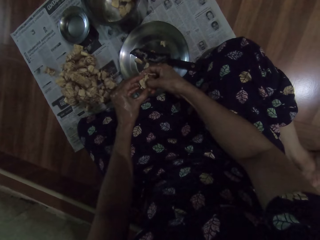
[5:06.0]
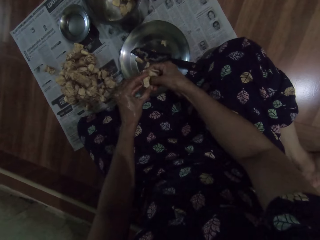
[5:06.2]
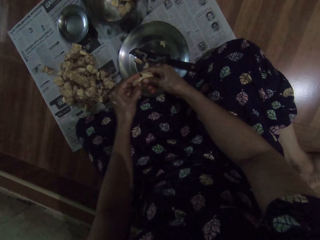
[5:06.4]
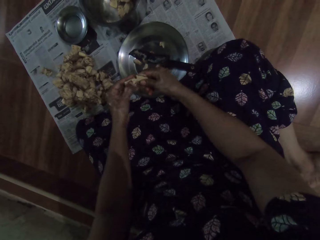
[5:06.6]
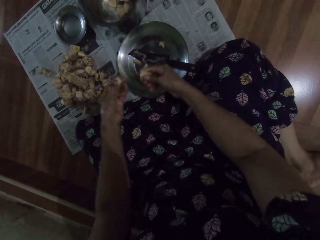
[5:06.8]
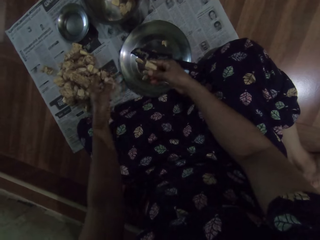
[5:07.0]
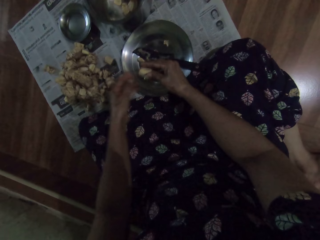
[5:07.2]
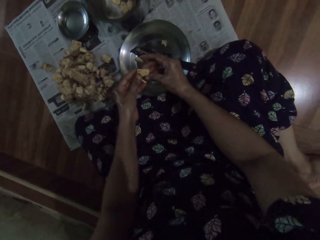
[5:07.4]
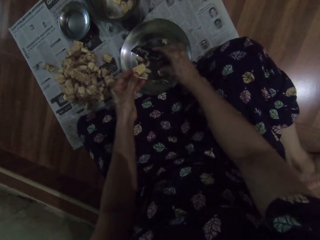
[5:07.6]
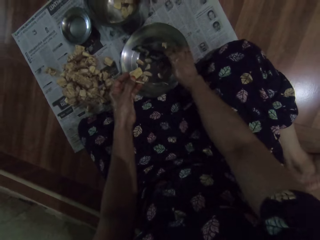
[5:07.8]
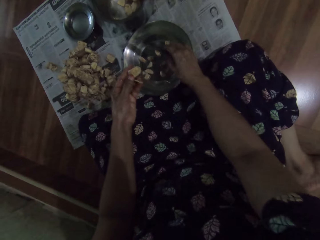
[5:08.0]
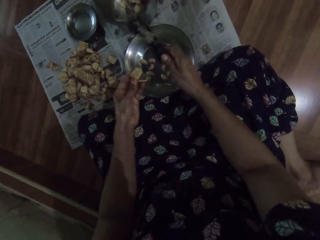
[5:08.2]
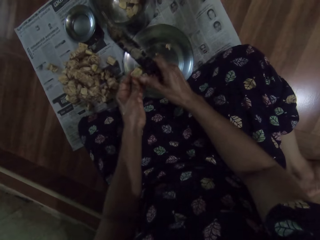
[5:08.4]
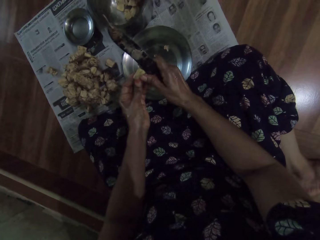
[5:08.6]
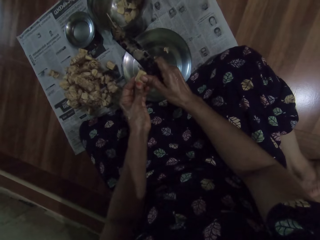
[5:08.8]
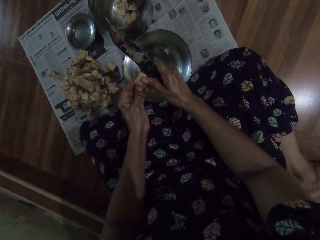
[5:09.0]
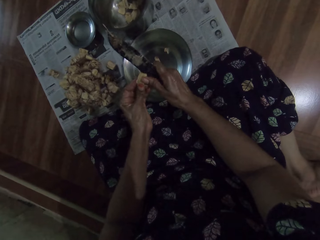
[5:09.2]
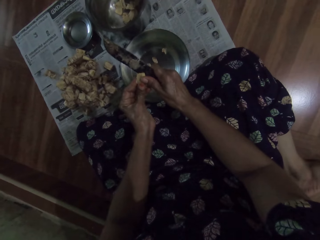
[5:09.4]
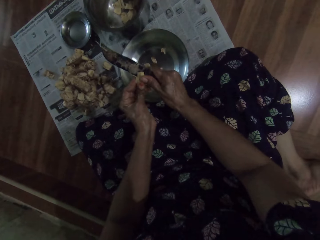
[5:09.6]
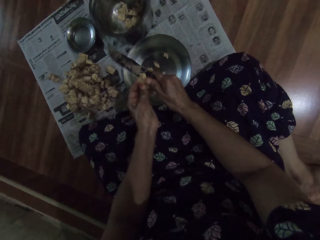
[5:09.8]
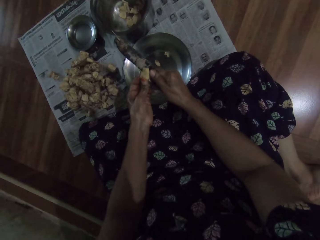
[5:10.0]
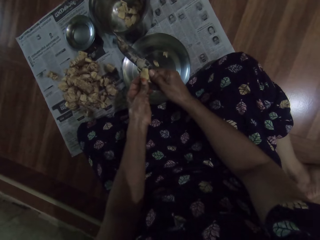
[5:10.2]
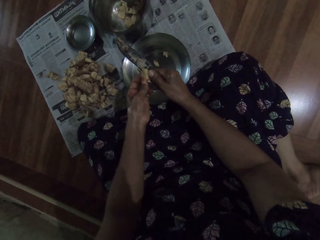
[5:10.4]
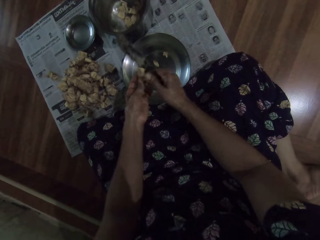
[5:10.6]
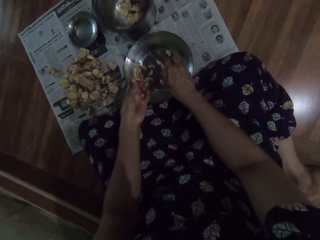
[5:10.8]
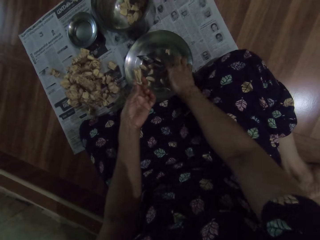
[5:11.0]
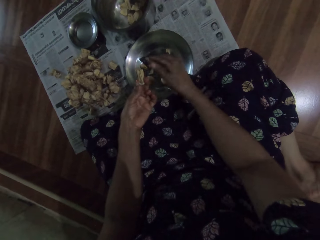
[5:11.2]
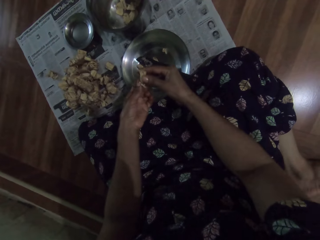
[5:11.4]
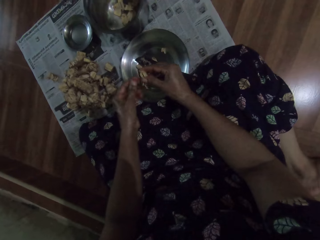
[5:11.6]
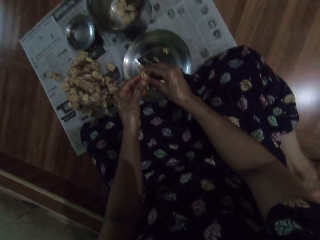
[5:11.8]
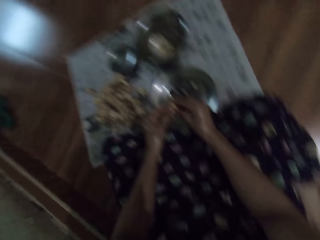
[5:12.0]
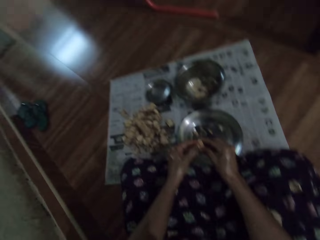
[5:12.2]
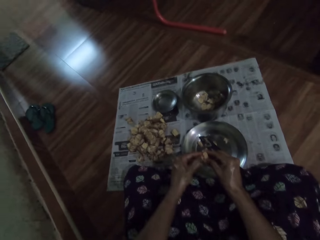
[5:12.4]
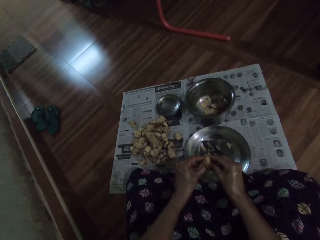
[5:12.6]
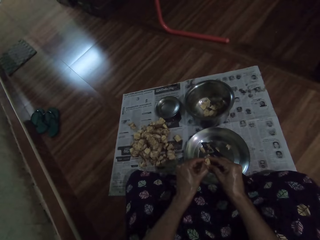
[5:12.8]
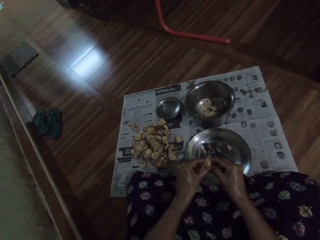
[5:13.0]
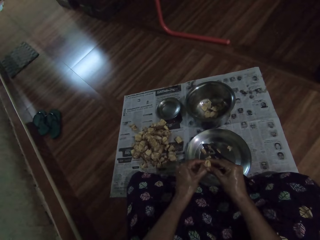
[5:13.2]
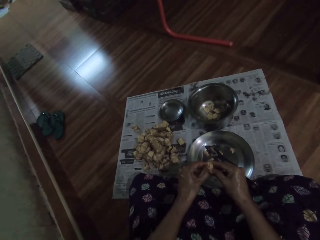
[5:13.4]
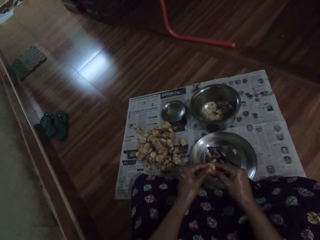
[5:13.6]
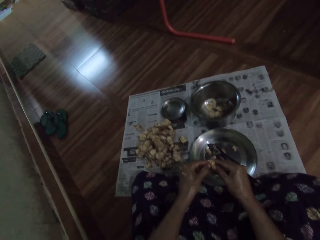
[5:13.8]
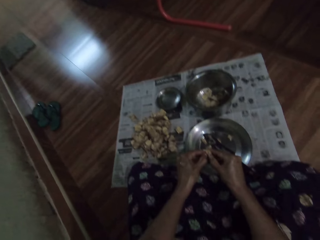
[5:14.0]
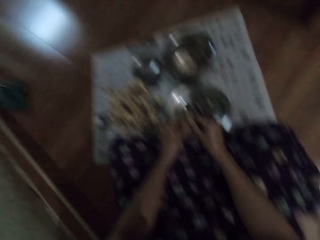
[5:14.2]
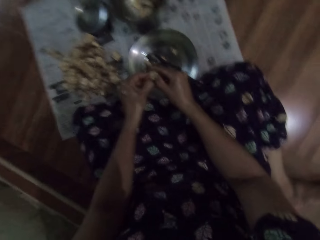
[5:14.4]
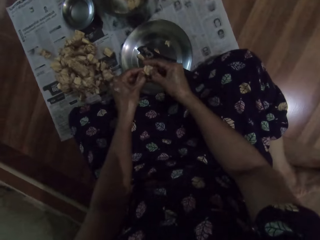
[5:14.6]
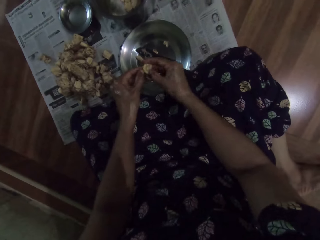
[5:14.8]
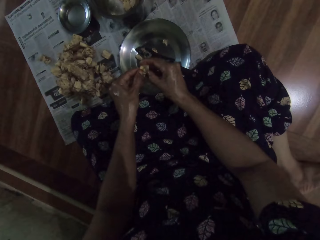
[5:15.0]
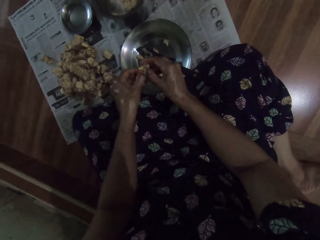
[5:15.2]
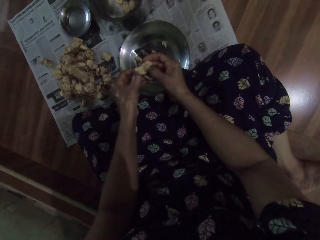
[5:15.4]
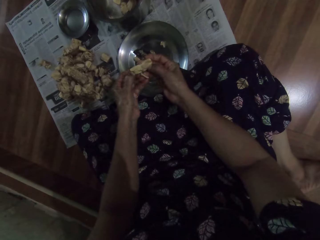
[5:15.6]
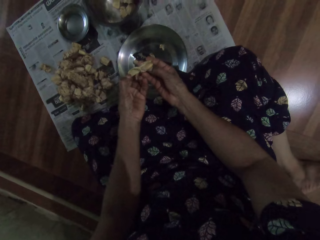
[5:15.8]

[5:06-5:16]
The camera wearer places a piece of the garlic pod in her left hand on the floor. She passes the garlic pod from her right hand to her left hand. She picks the knife from the bowl on the floor with her right hand. She peels the garlic pod in her left hand with the knife in her right hand. She places the knife in her right hand in the bowl on the floor. She peels the garlic pod with both hands.

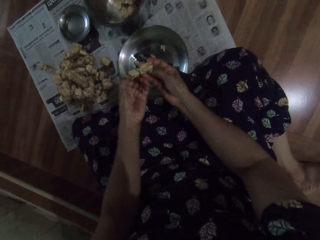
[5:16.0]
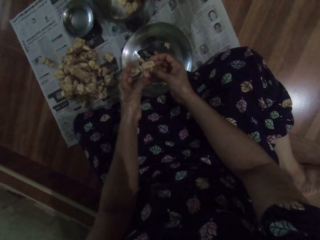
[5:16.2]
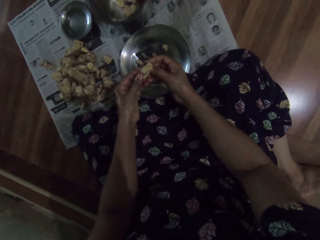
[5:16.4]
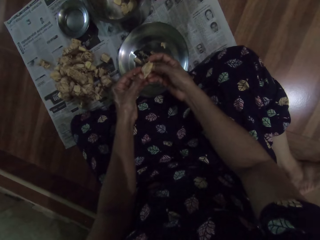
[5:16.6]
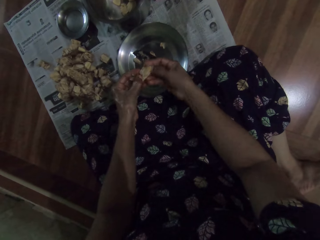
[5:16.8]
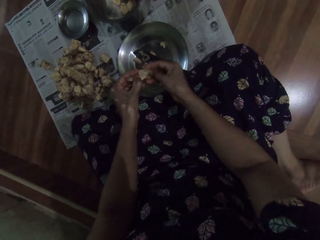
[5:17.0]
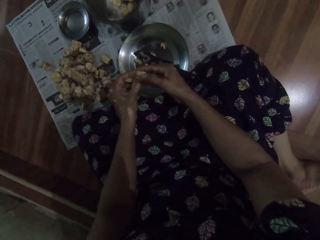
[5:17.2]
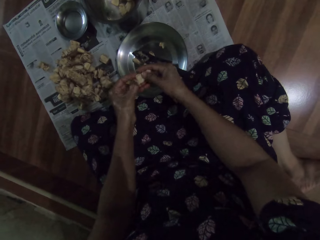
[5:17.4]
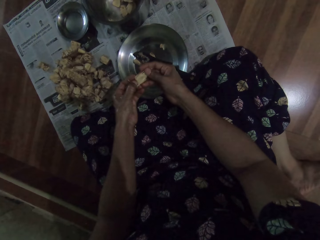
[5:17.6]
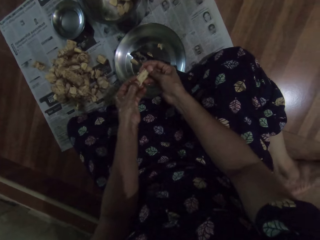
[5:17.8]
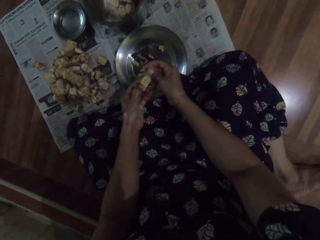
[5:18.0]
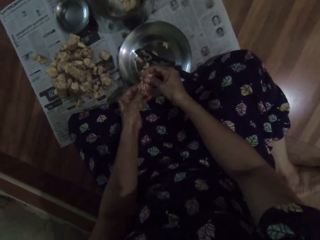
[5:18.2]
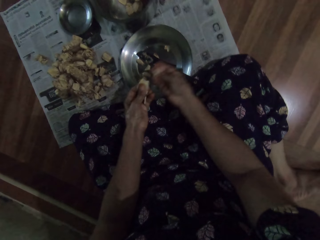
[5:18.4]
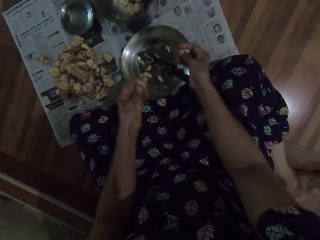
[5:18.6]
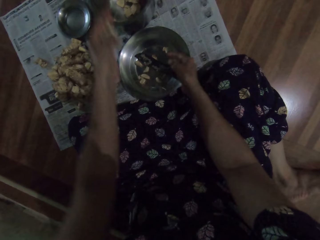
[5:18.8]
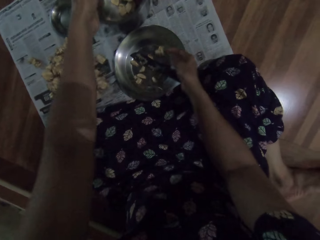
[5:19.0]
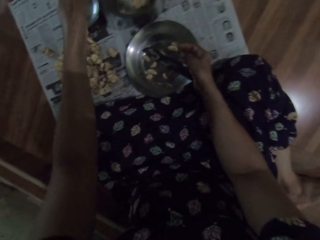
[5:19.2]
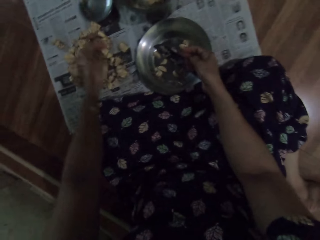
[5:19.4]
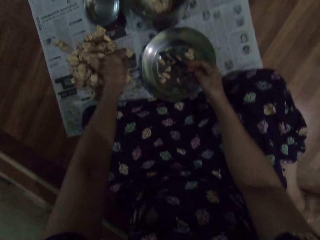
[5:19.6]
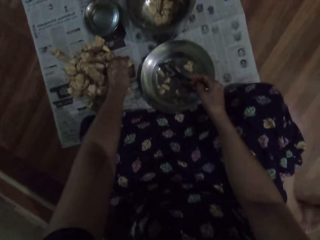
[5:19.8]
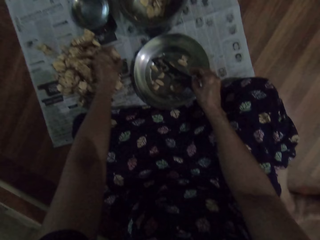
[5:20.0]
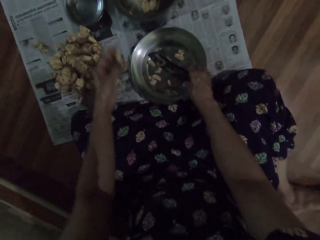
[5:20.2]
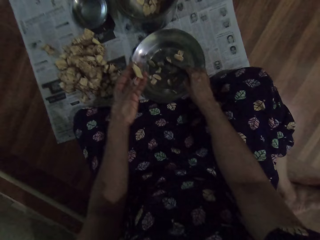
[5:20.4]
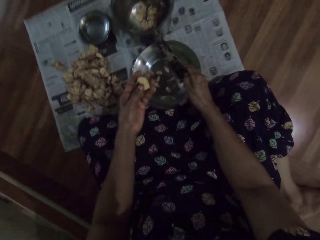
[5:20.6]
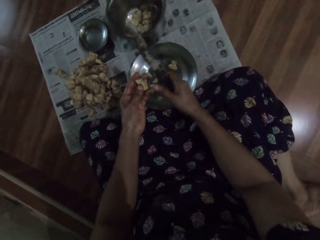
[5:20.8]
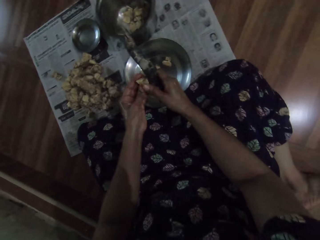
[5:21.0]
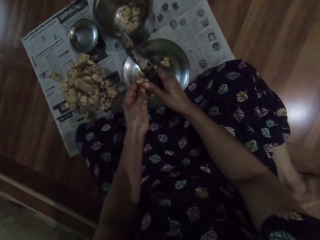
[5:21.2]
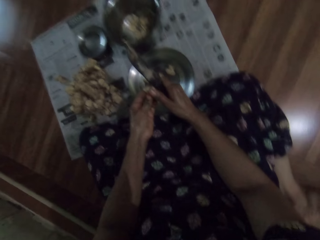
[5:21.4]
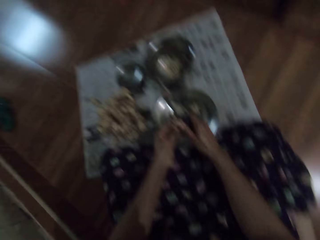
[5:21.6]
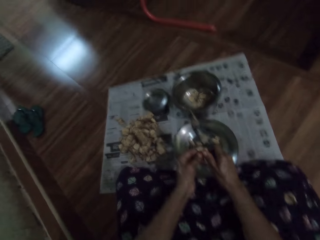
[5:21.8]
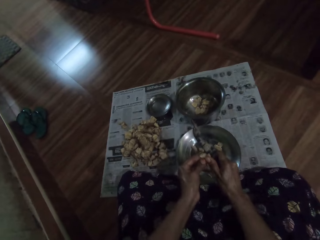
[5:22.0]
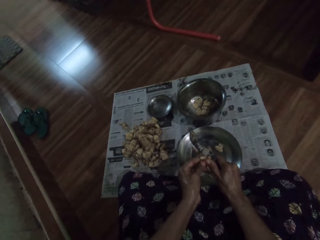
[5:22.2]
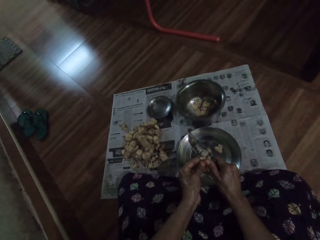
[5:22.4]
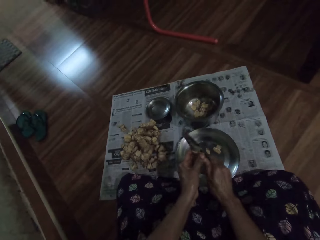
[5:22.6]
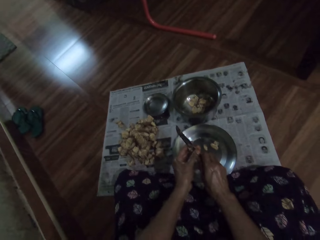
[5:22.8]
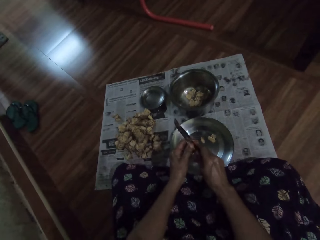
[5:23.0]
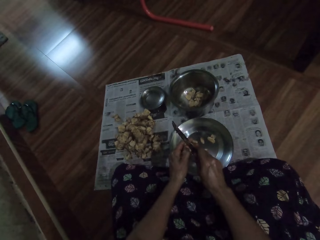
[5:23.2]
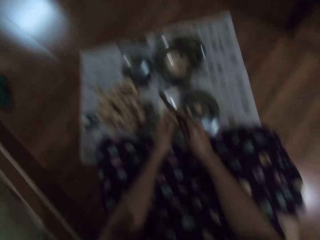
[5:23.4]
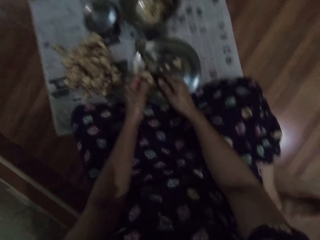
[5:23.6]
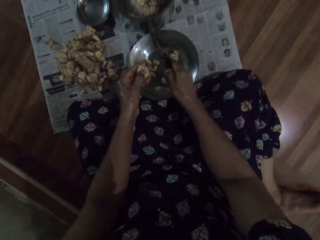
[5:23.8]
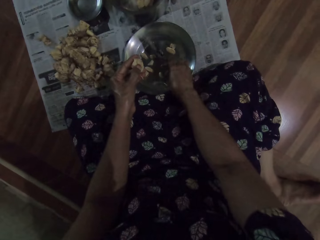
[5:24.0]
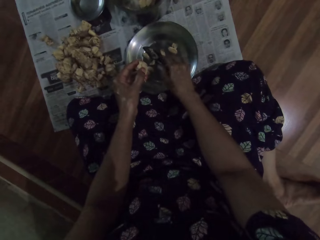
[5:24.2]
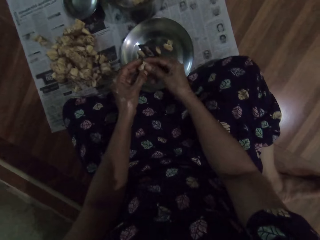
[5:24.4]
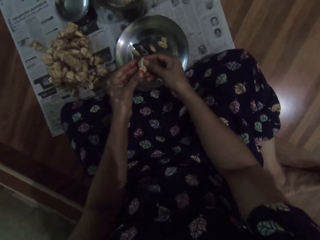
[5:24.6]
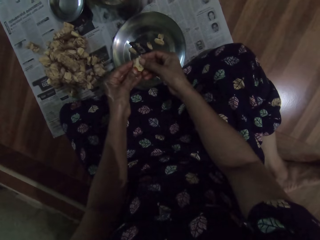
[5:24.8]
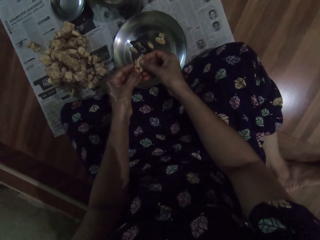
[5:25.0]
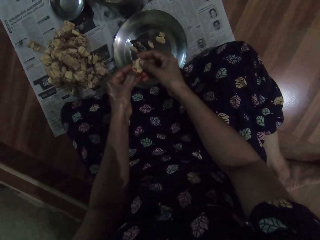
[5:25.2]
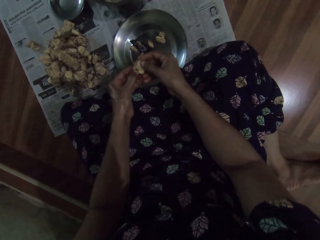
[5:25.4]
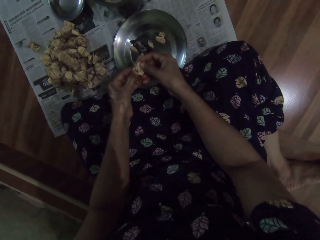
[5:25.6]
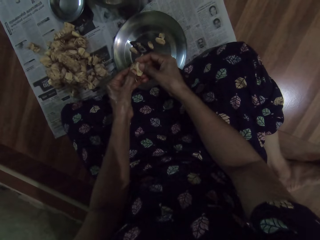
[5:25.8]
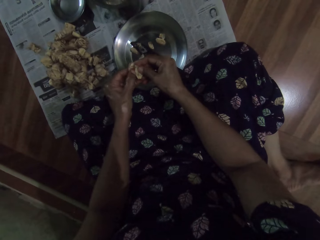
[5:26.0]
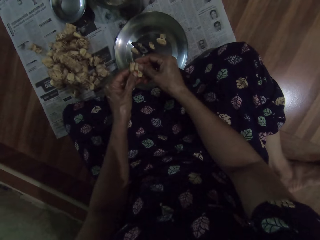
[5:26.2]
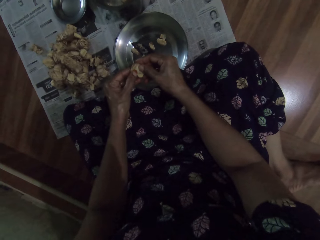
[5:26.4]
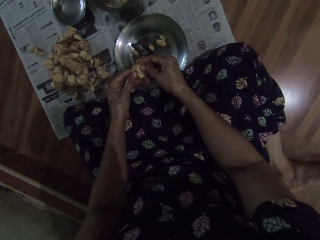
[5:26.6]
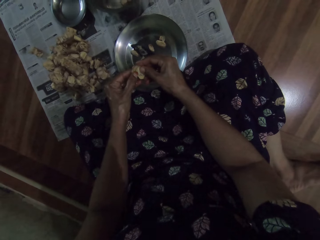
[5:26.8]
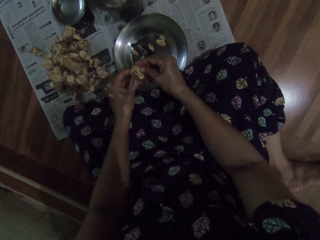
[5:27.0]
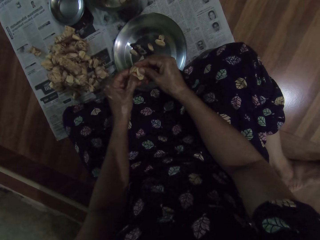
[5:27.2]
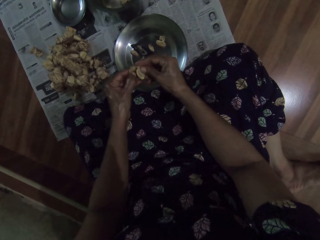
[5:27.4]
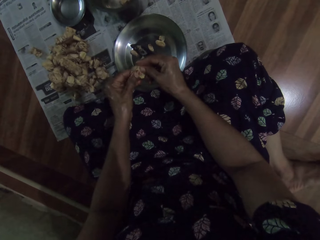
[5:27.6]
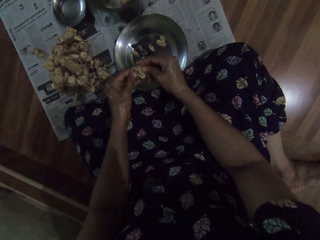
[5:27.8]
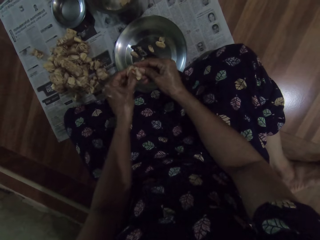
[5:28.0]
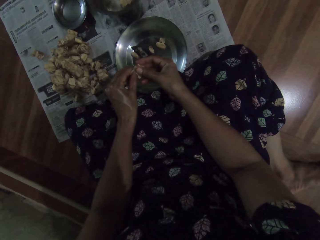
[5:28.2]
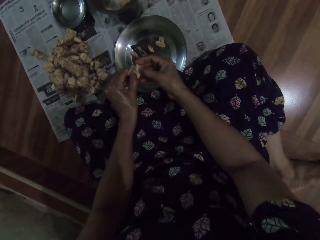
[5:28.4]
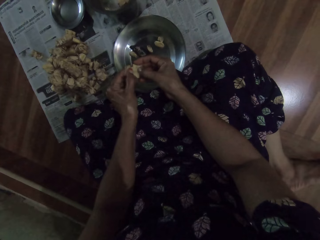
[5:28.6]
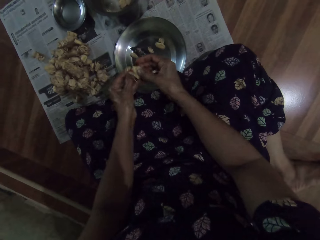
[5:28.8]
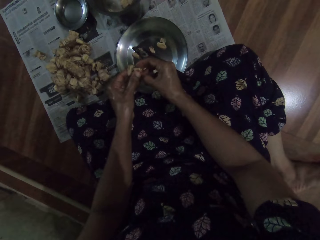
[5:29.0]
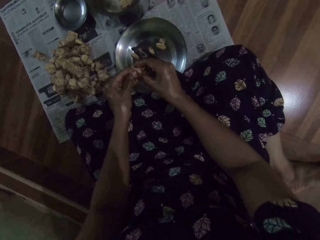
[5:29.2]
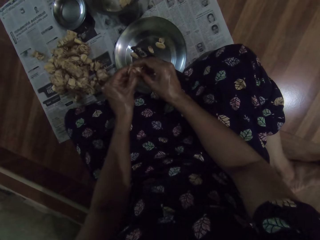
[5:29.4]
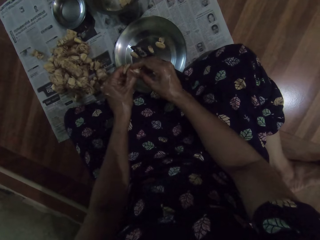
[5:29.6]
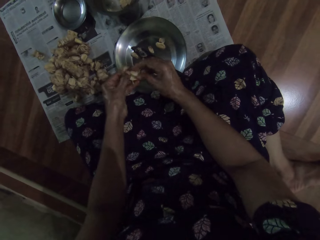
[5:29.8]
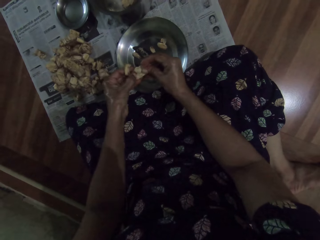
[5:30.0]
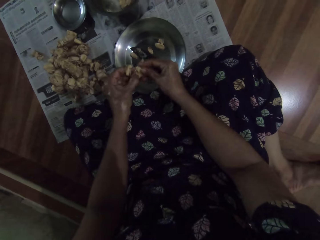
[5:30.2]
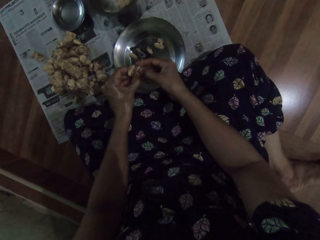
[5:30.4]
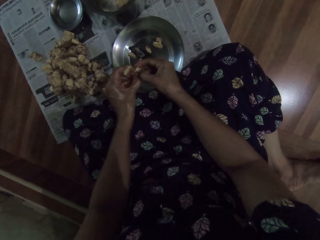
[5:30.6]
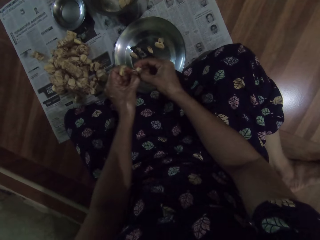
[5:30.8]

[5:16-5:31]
The camera wearer drops the garlic pod or ginger in her right hand into the bowl on the floor. She drops the shaft of the garlic pod in her left hand into the steel bowl on the floor. She picks the garlic pod from the newspaper on the floor with her left hand. She picks the knife from the bowl on the floor with her right hand. She cuts the ginger. She peels the garlic pod in her left hand with the knife in her right hand. She places the knife in her right hand in the bowl on the floor. She peels the garlic pod with both hands.
